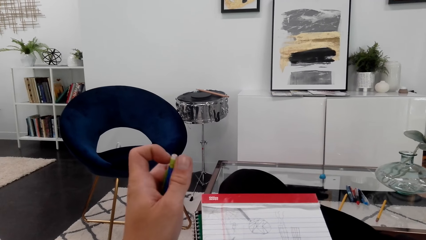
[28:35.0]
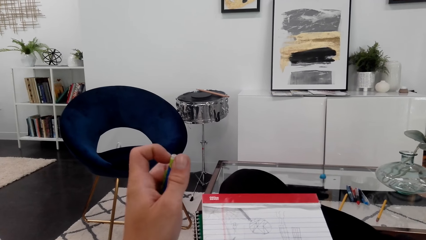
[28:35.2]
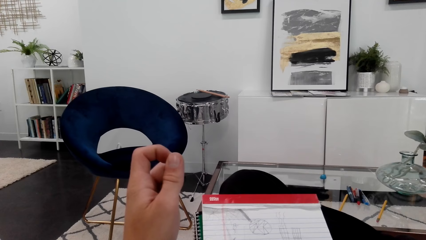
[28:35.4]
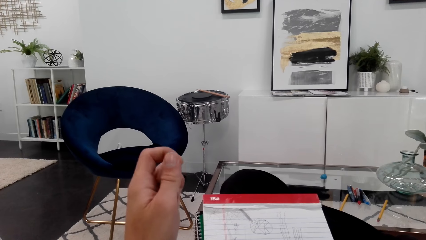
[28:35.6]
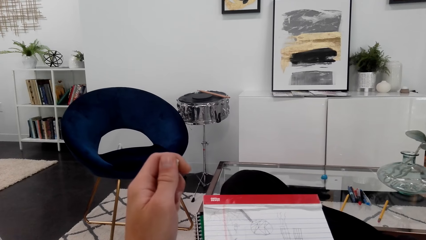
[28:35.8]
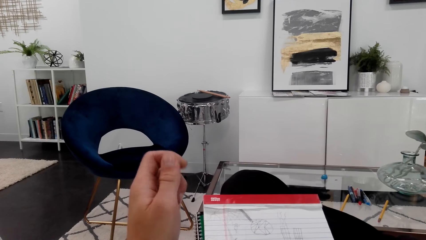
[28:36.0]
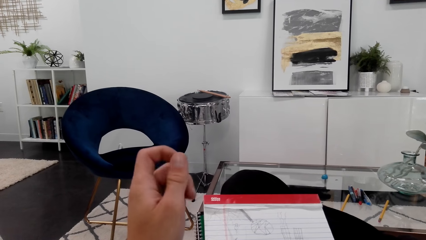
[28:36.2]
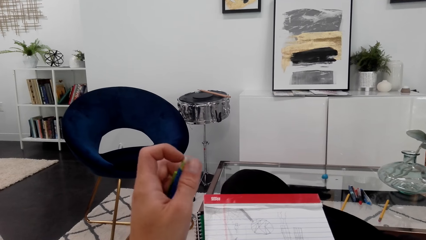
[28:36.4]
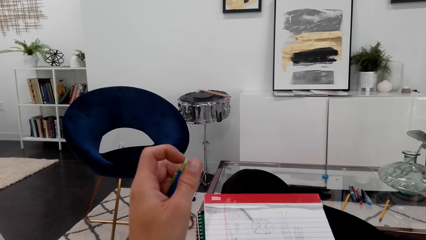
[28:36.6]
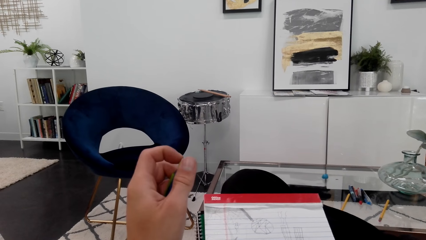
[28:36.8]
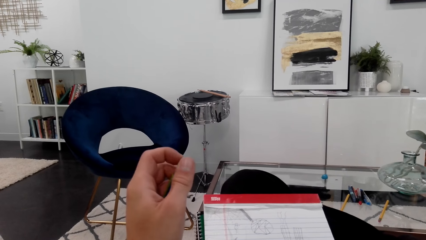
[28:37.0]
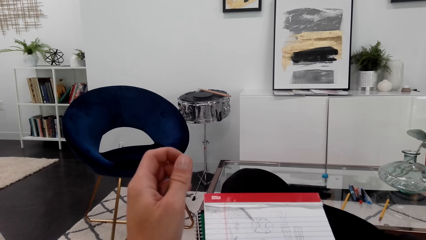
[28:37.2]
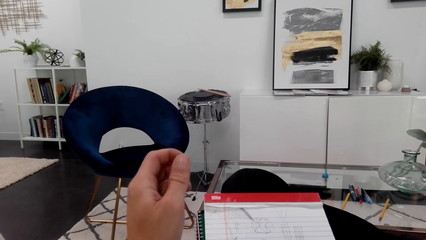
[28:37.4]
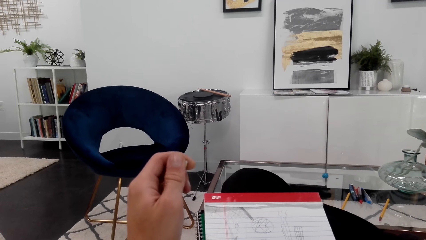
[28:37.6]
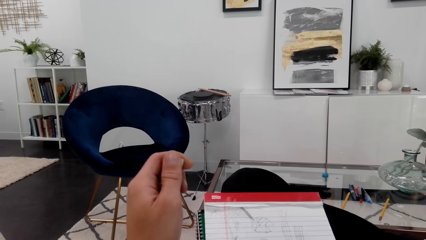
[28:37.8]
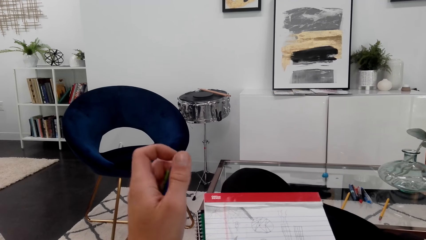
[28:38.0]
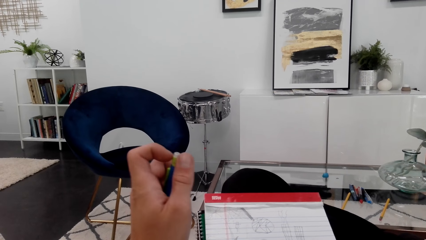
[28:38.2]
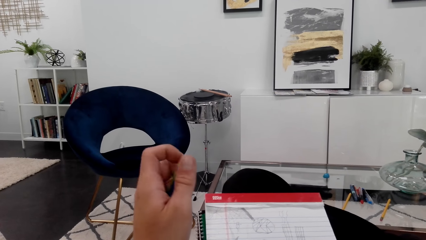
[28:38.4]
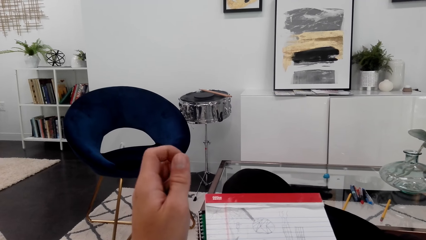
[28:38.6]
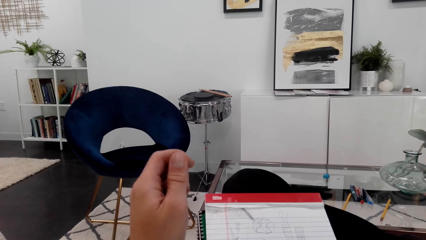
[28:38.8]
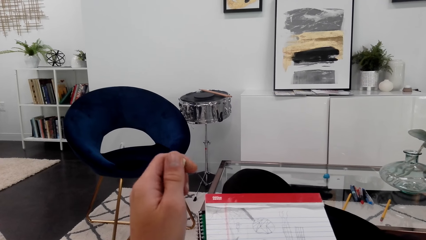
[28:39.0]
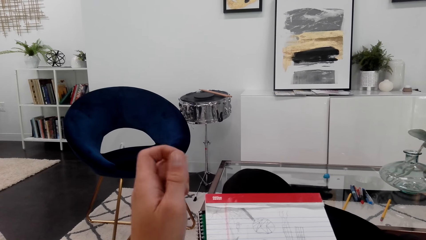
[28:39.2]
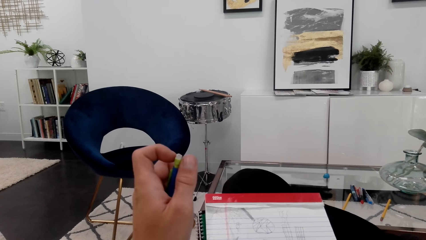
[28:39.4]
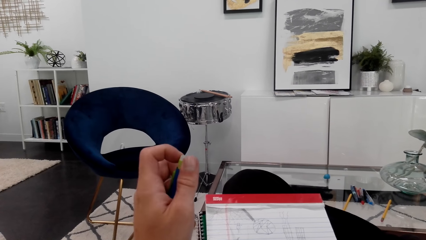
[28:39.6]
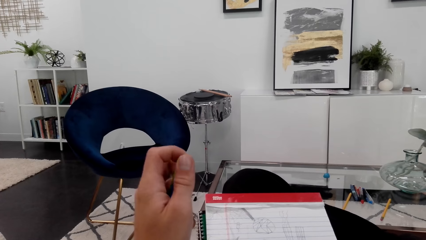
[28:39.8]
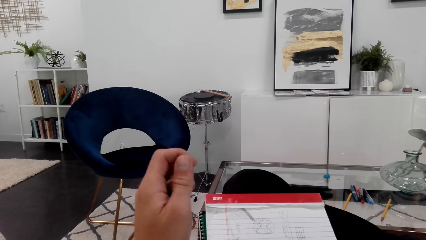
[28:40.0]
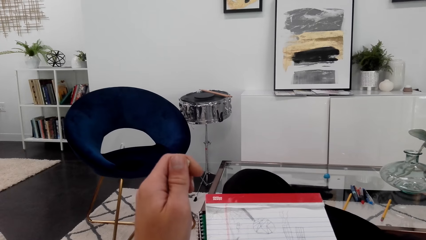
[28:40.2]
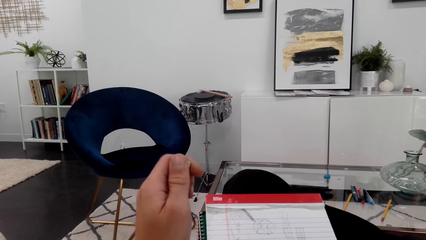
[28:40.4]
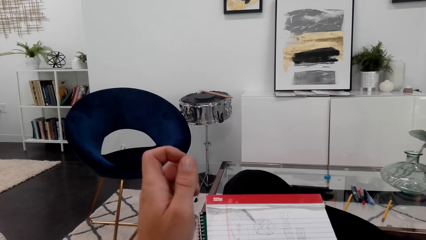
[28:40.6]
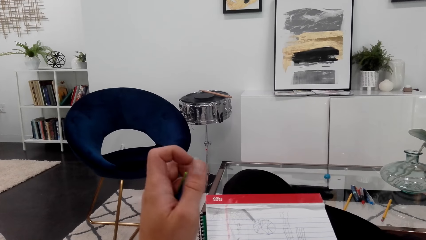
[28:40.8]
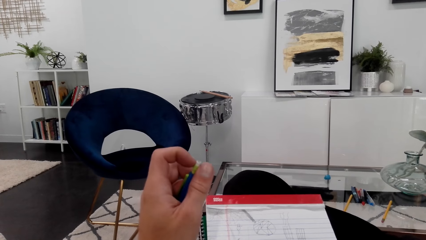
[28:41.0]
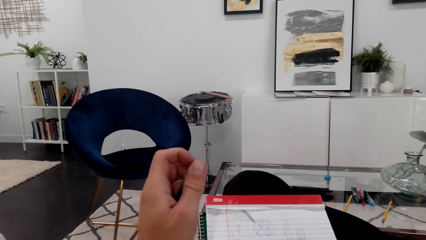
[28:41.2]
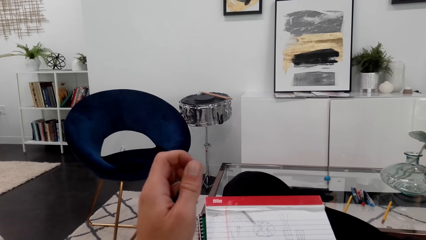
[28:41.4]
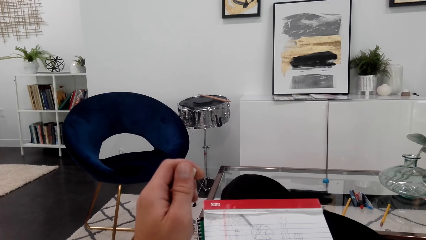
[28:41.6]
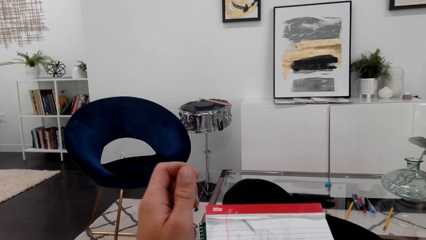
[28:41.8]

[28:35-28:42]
The camera wearer rolls the top of the pencil.

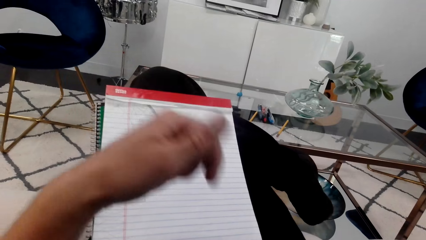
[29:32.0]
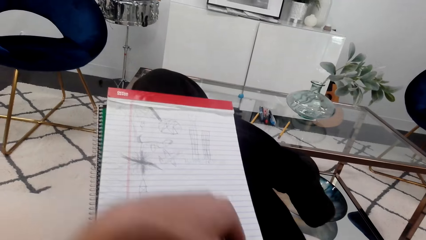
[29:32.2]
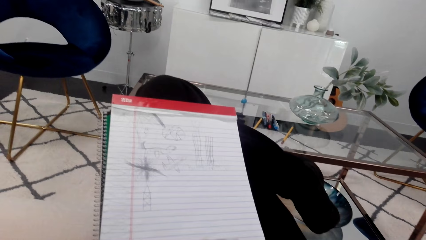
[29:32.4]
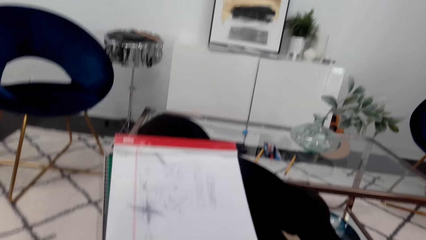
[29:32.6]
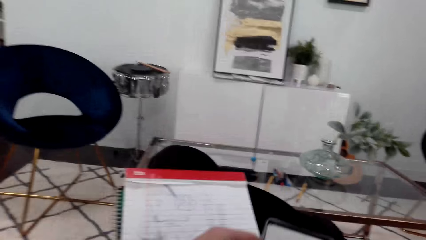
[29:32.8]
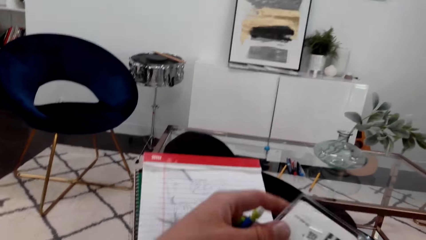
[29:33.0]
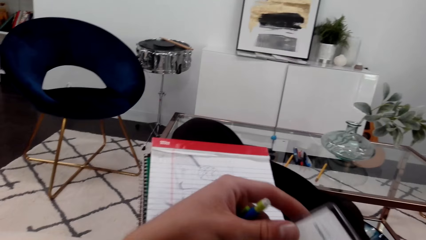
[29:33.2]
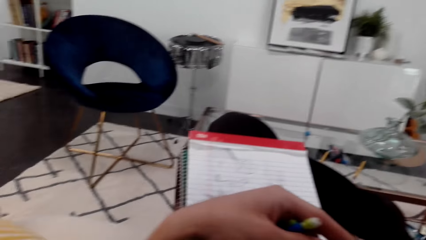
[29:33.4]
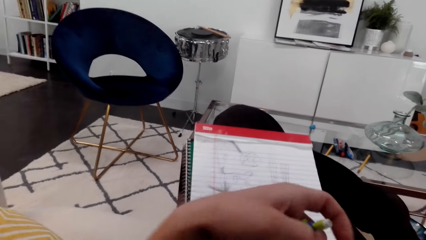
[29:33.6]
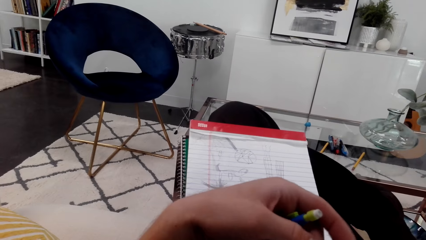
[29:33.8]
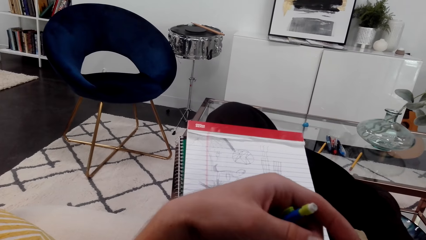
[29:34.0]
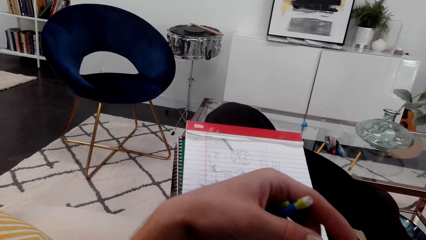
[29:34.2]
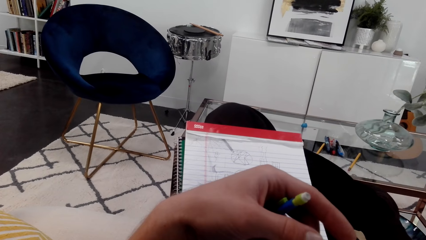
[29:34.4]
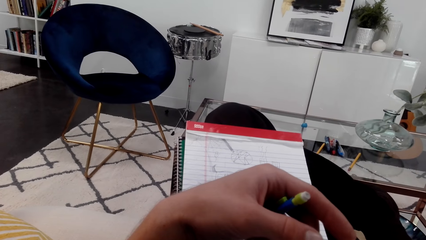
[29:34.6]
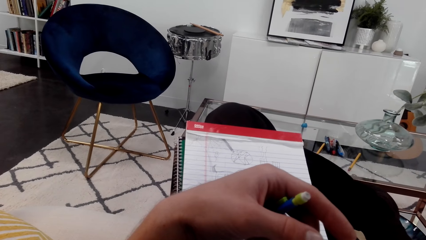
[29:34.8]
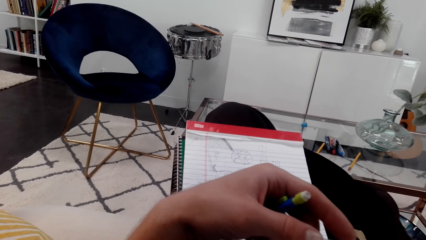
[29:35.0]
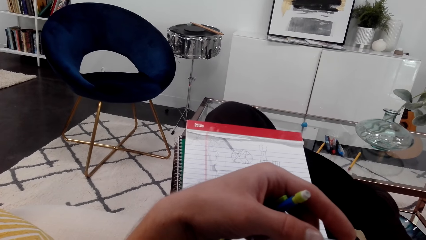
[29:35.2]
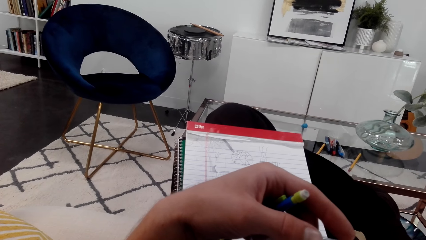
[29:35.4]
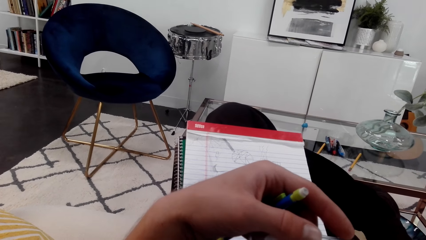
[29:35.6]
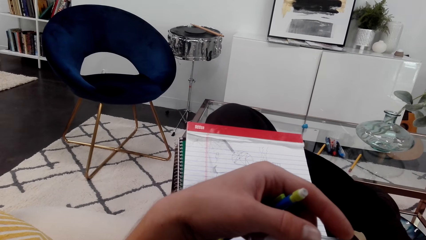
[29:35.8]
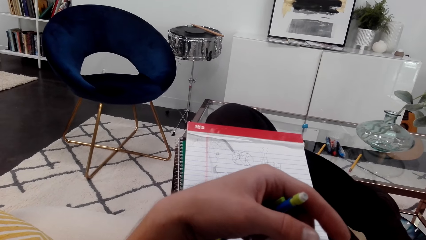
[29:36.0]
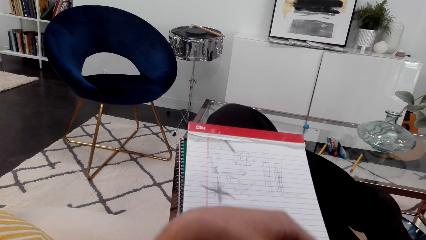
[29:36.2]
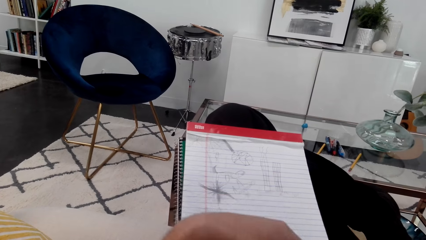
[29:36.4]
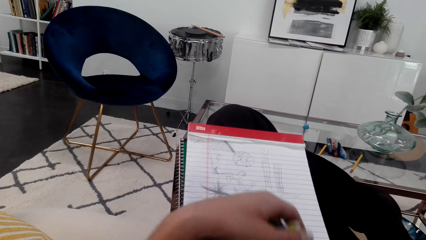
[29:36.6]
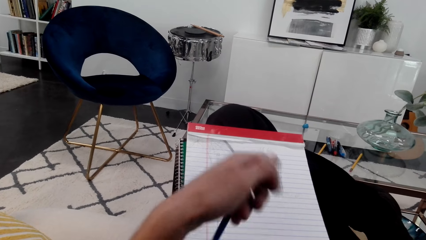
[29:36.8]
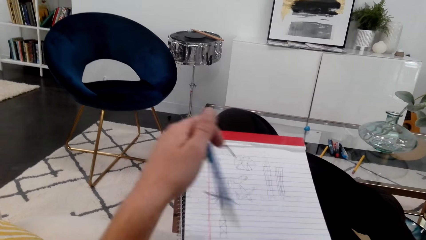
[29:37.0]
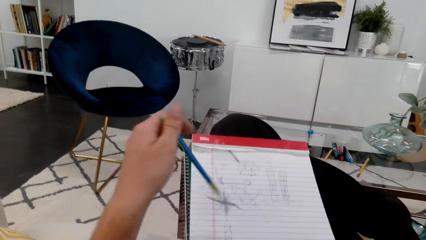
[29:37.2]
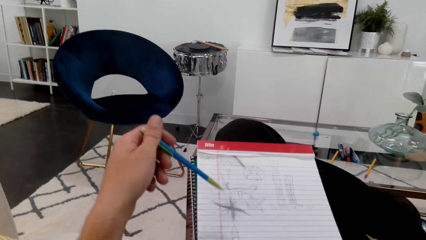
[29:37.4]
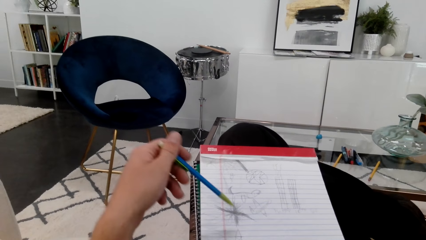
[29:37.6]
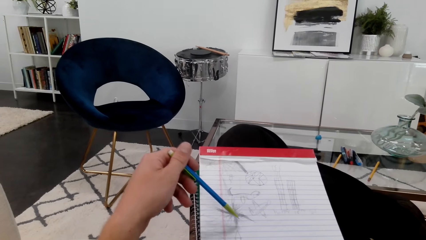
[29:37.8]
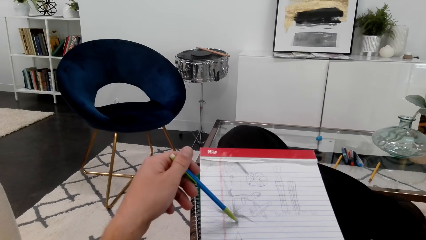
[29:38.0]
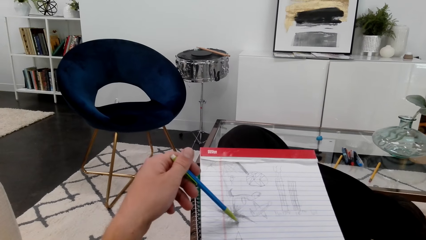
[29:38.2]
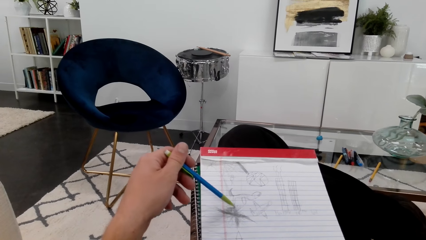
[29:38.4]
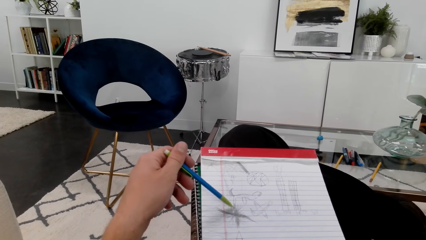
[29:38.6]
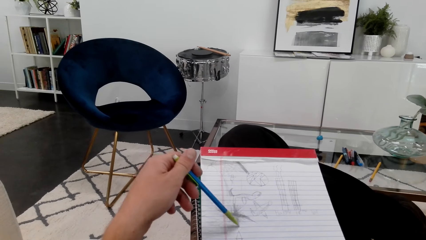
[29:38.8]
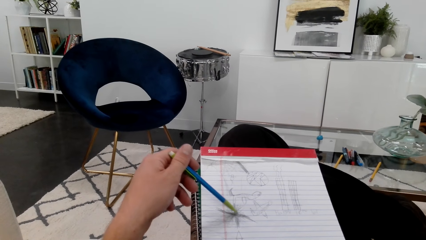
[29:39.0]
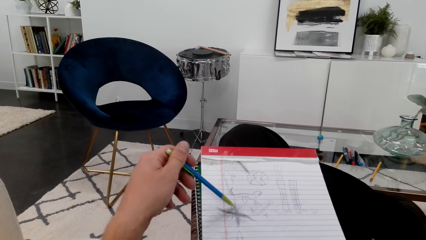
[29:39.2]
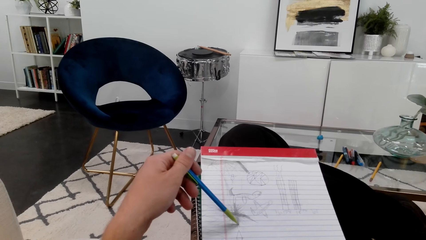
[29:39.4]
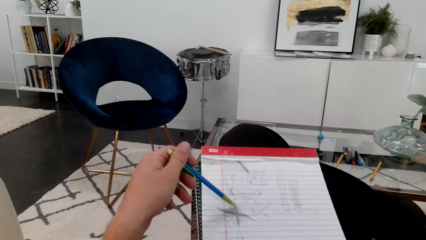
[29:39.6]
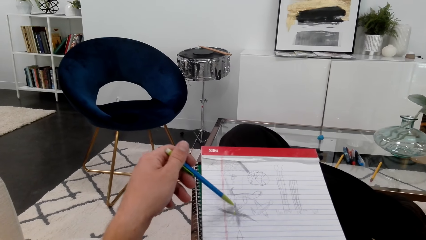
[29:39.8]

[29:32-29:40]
The camera wearer looks at the tag. He draws on a drawing book as he talks.
